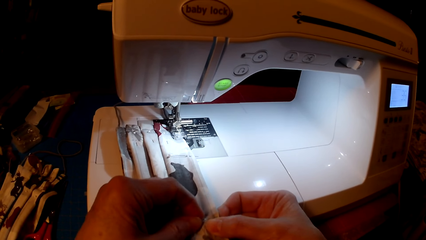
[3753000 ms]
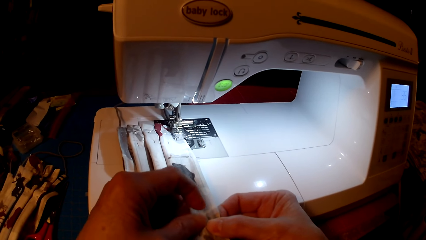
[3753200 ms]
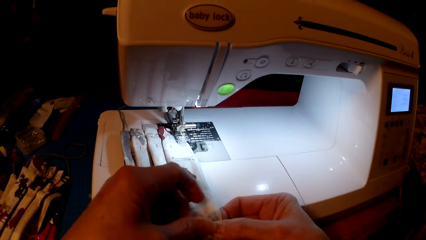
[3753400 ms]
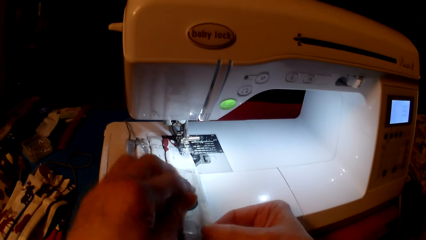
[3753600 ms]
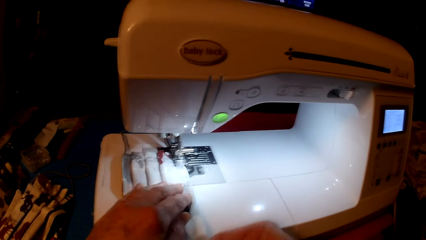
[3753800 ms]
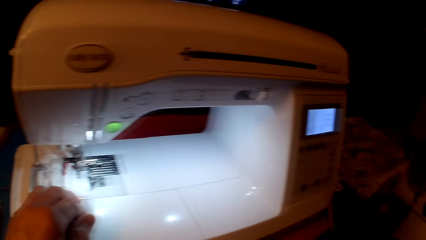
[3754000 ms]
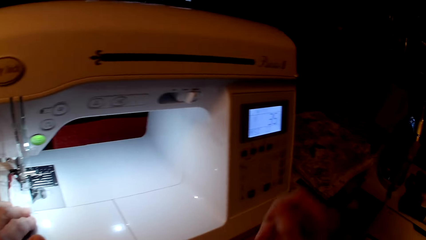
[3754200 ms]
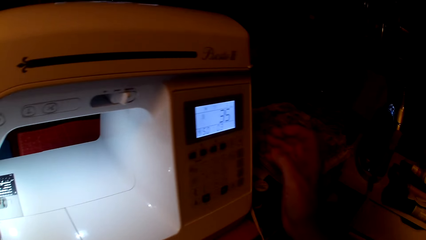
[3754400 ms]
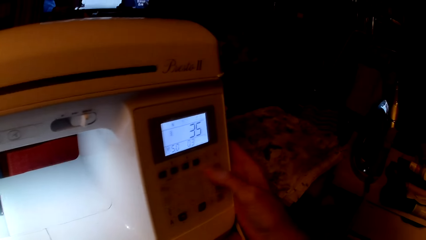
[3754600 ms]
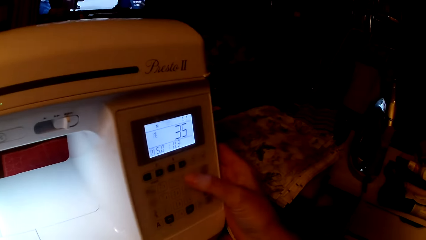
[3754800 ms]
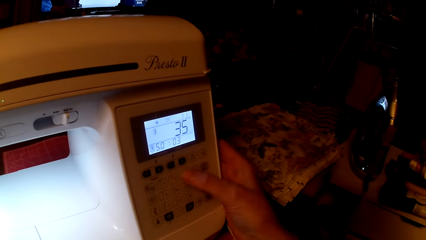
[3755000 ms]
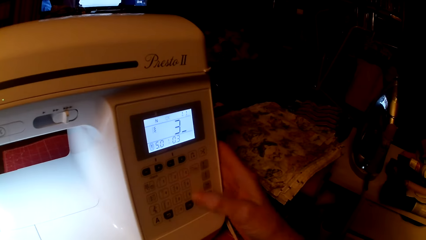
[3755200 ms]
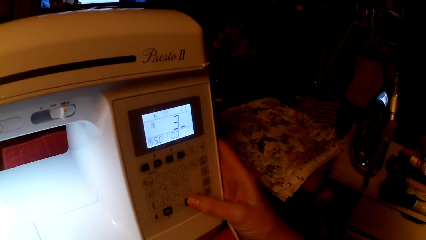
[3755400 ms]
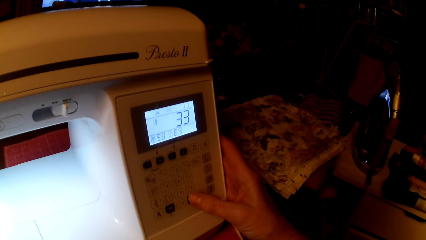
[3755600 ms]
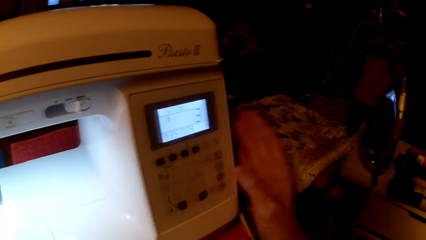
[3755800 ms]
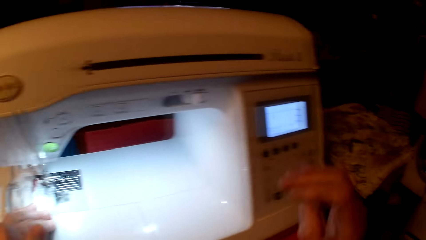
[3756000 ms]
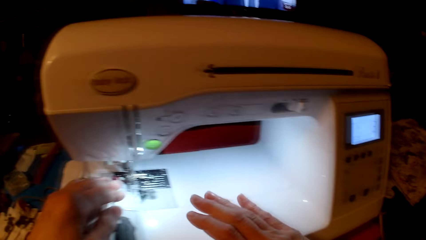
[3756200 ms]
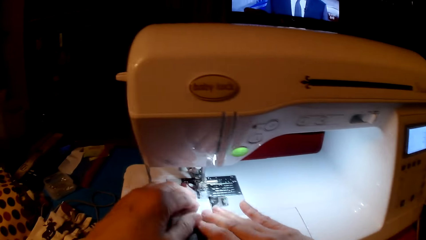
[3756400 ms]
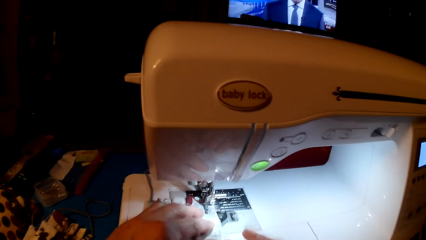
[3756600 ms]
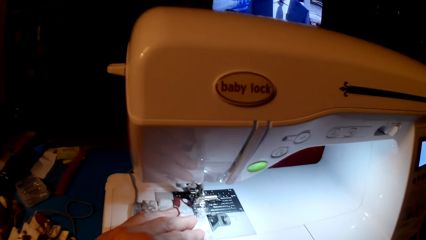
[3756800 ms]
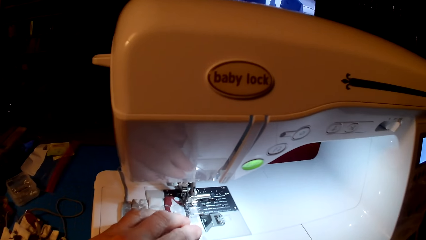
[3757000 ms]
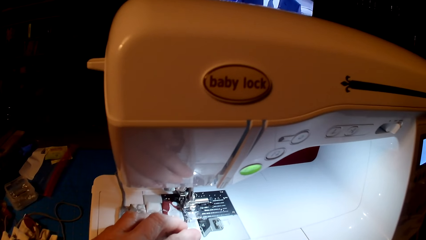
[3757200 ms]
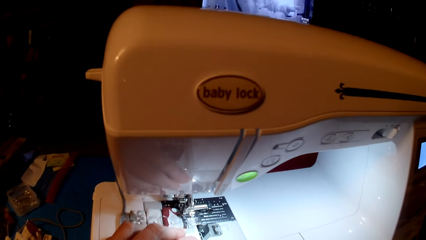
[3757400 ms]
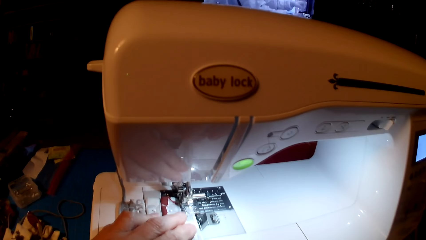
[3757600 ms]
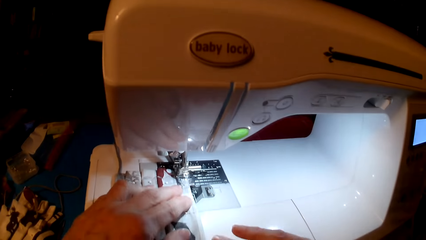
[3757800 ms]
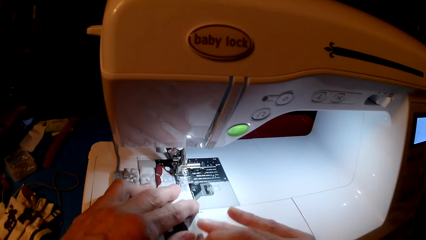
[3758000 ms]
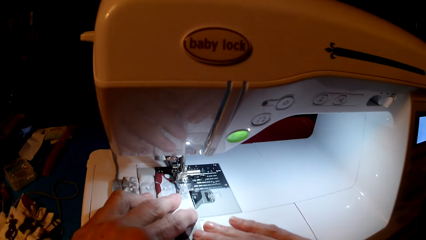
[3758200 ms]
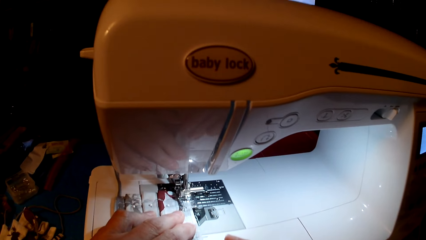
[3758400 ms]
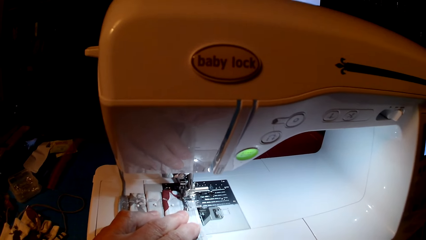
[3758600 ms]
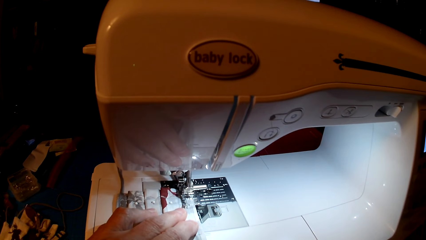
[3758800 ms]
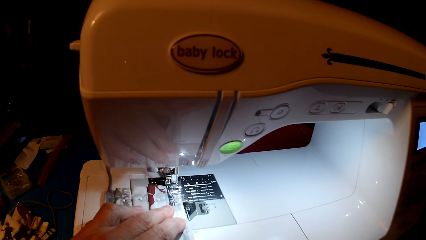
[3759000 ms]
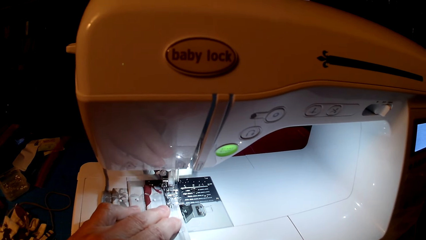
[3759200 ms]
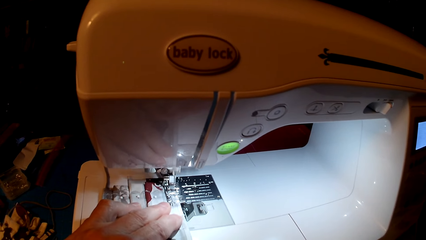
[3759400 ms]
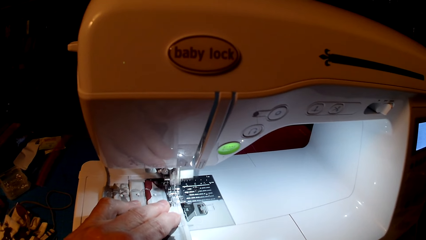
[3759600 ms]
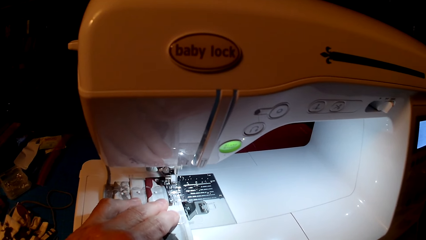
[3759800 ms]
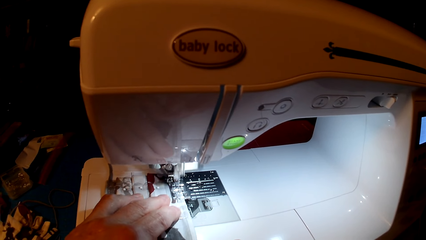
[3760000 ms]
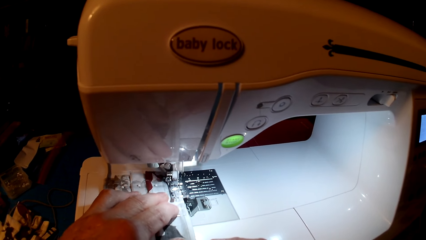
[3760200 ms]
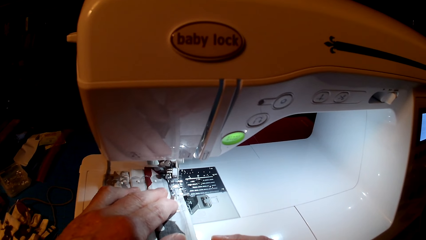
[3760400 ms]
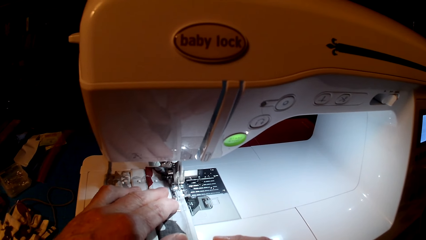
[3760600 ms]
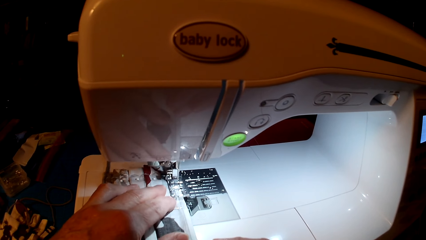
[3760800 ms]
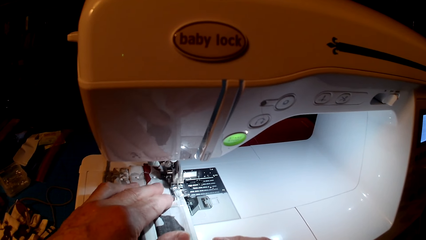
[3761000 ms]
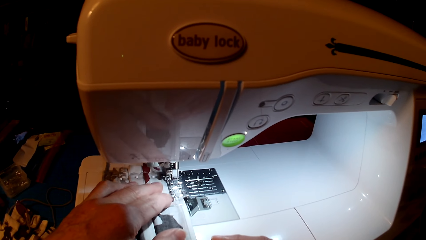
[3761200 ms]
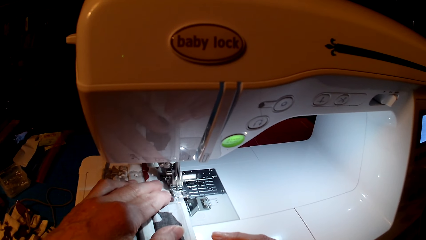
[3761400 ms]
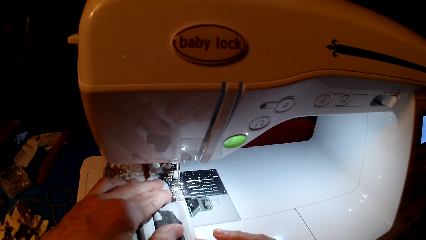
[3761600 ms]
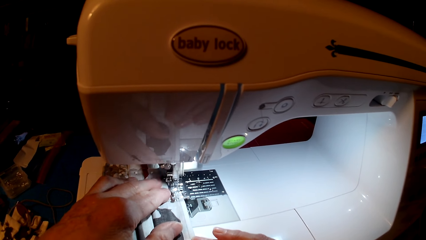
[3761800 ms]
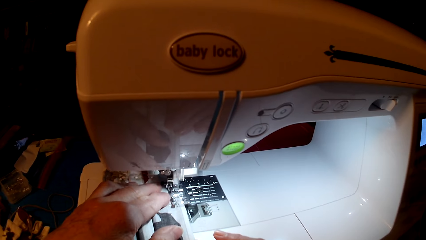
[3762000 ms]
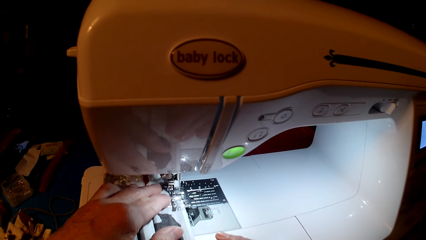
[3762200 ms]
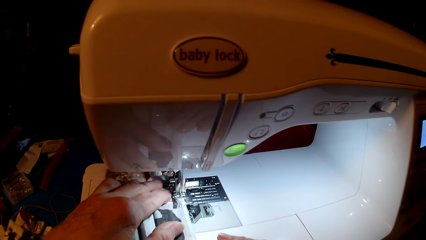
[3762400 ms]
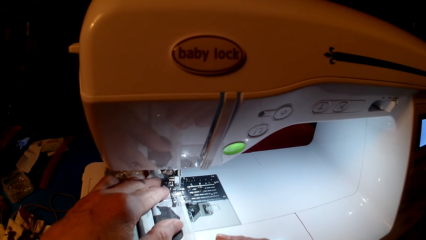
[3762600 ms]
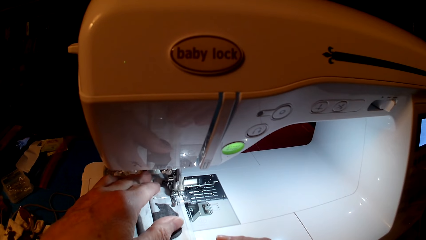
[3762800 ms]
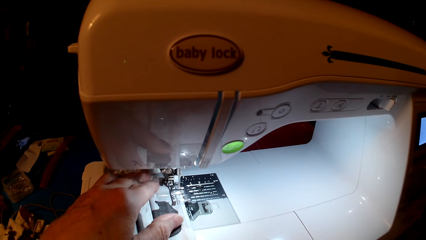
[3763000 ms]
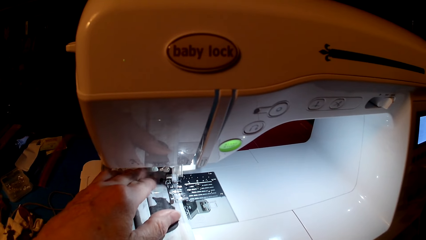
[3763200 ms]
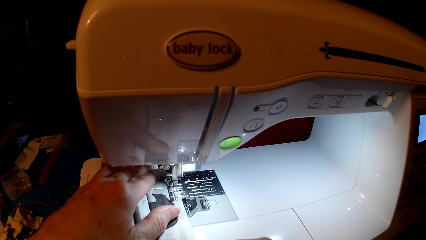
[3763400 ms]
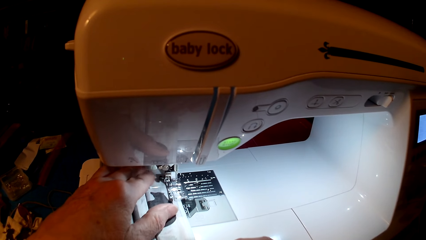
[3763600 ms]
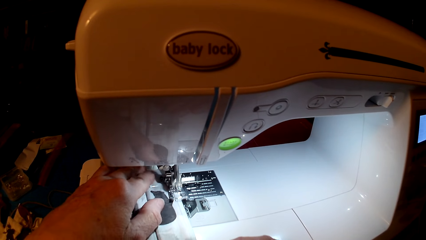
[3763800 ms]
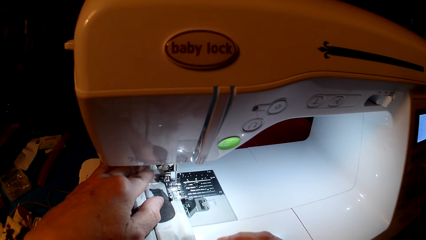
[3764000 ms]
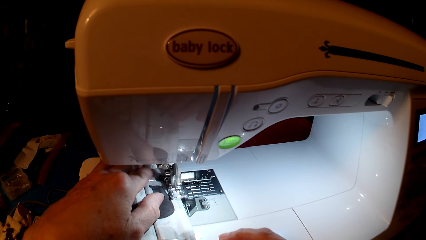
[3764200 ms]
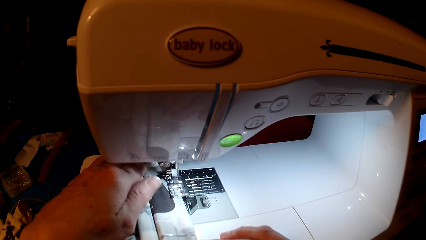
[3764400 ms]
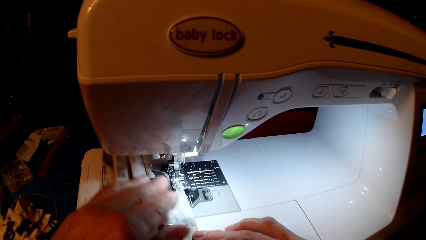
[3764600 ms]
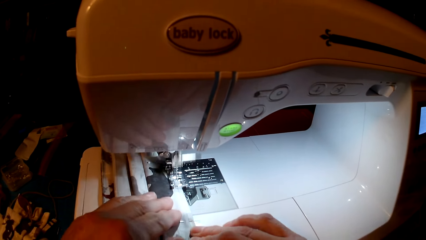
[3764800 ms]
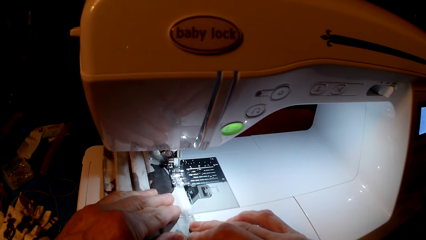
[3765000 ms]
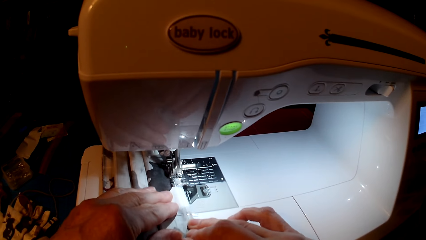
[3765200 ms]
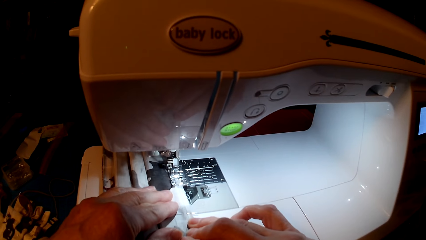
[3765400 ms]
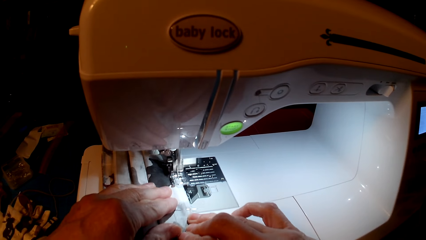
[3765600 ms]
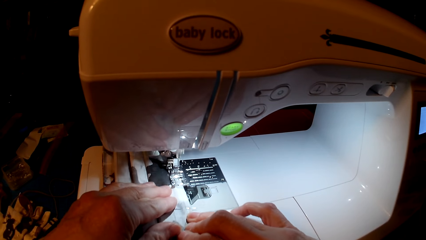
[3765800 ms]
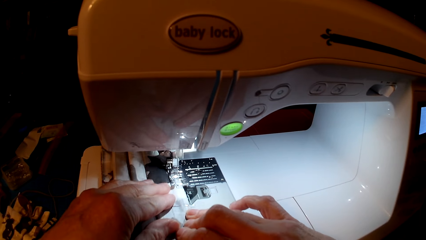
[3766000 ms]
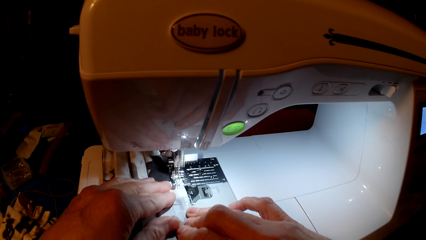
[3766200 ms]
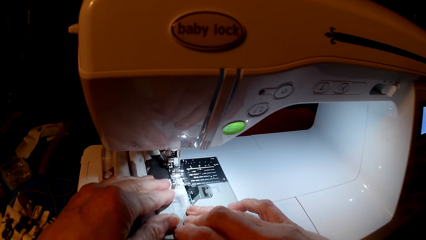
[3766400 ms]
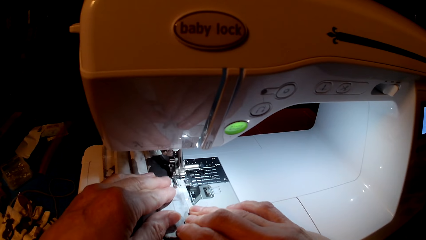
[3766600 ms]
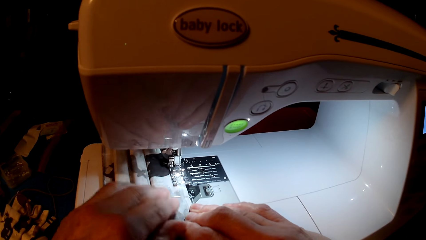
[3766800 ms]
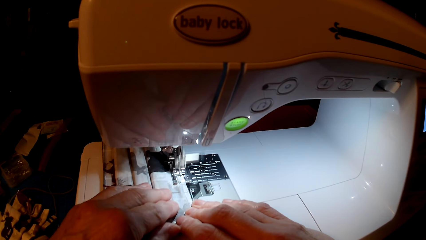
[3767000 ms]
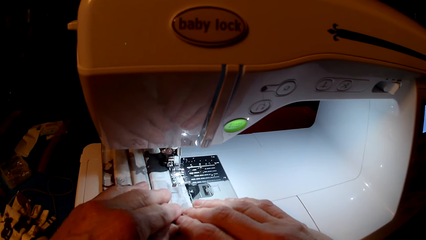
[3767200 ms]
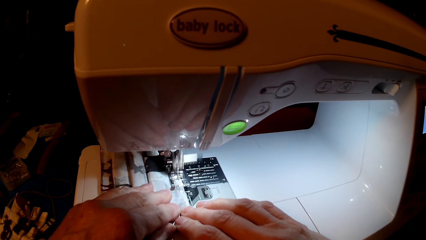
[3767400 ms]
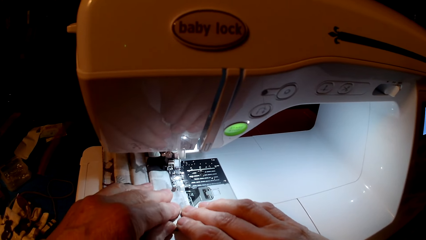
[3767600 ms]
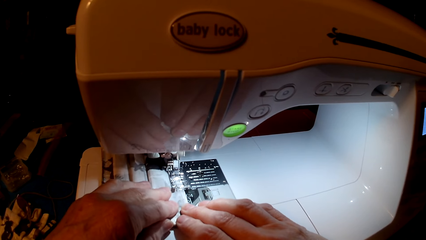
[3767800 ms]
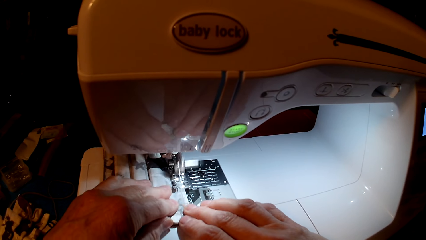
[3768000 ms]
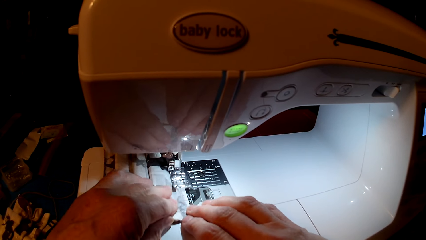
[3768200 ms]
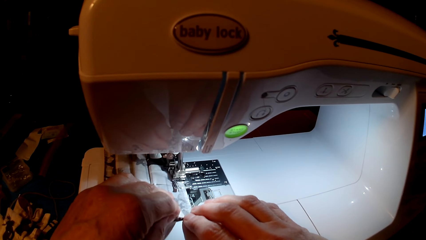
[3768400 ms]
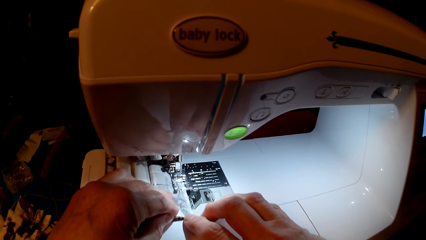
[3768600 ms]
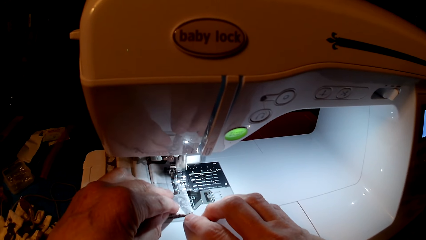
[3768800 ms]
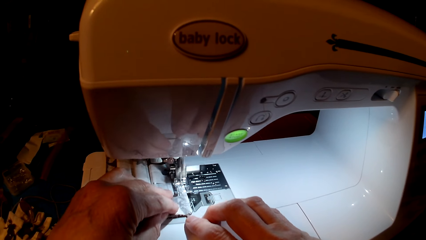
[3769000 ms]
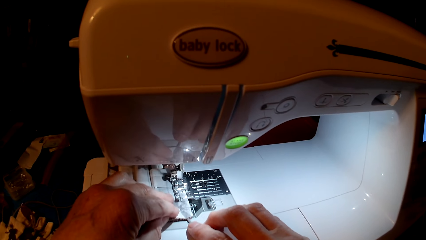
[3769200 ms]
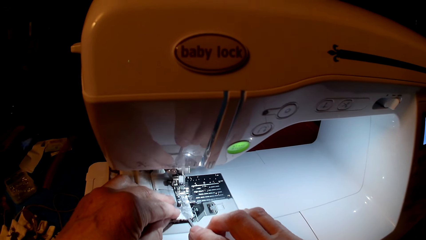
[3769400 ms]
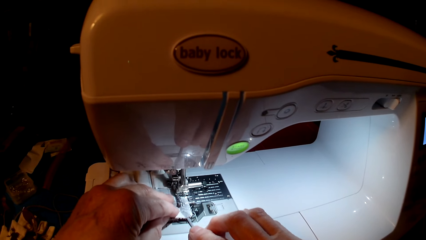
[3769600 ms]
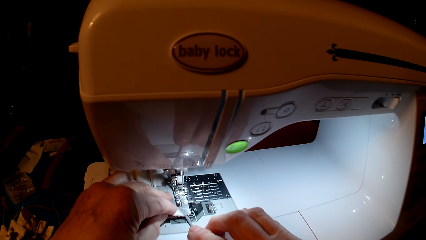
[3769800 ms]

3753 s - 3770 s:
The camera wearer sets the sewing machine. They press the sewing machine. They sew the mask.
